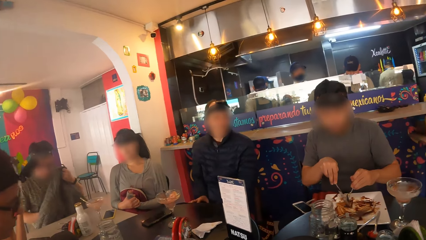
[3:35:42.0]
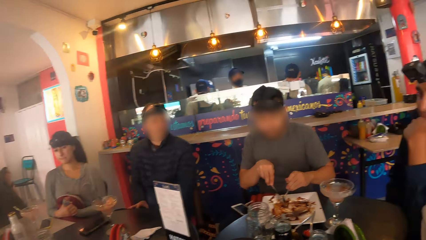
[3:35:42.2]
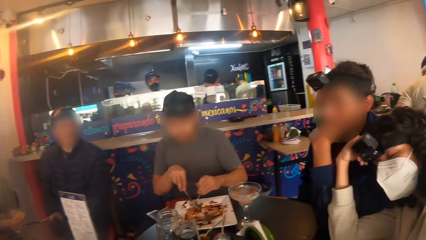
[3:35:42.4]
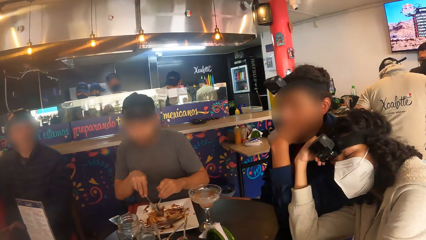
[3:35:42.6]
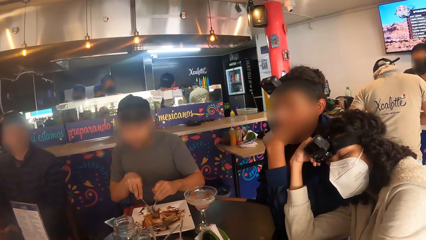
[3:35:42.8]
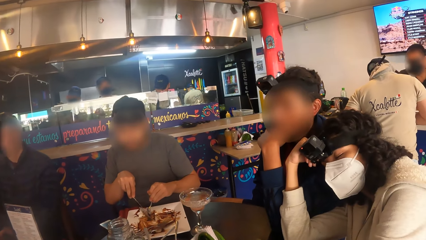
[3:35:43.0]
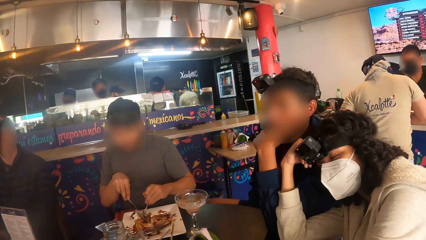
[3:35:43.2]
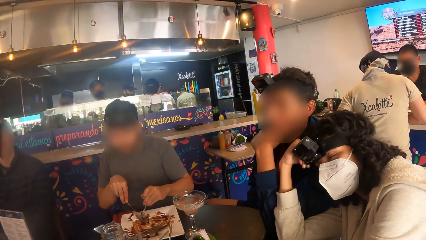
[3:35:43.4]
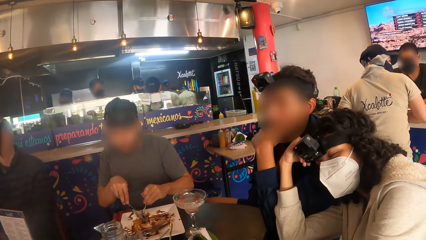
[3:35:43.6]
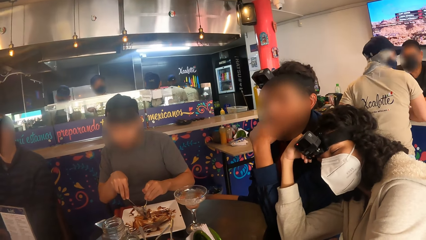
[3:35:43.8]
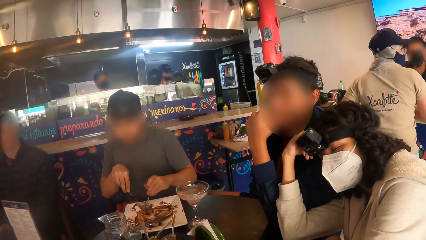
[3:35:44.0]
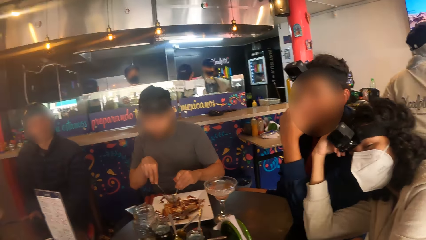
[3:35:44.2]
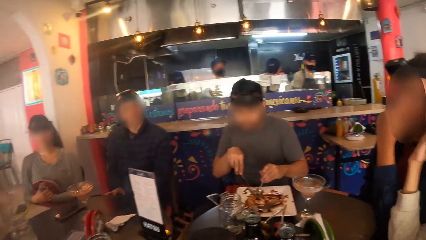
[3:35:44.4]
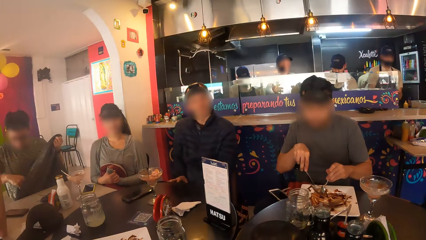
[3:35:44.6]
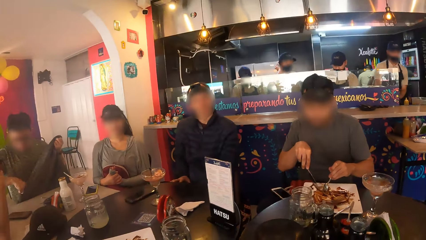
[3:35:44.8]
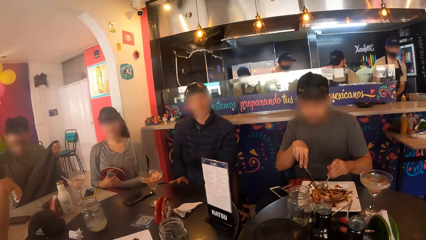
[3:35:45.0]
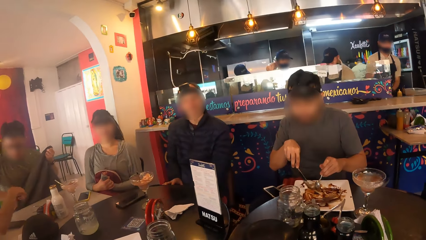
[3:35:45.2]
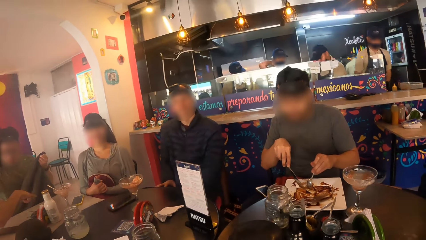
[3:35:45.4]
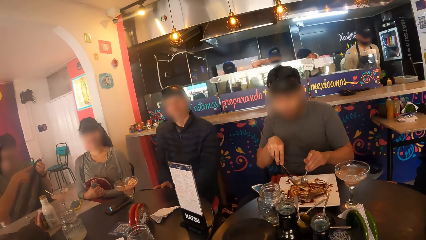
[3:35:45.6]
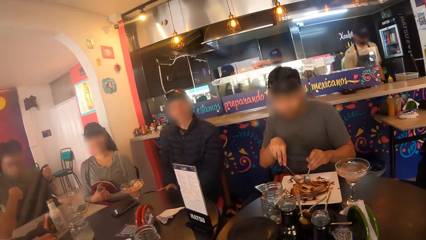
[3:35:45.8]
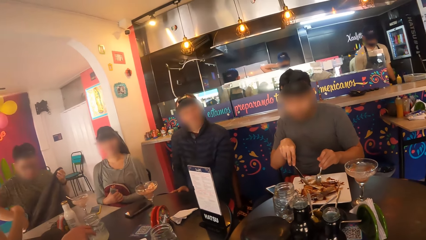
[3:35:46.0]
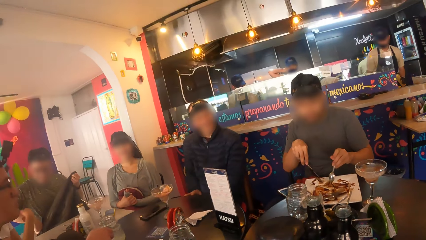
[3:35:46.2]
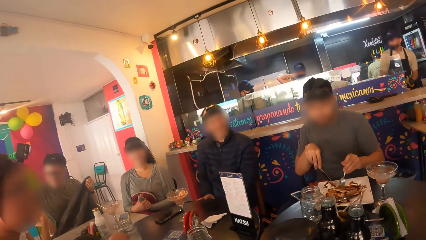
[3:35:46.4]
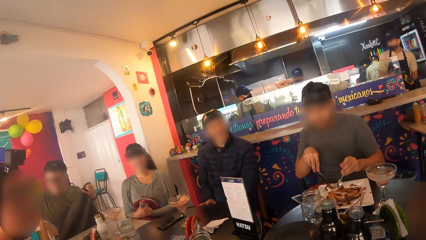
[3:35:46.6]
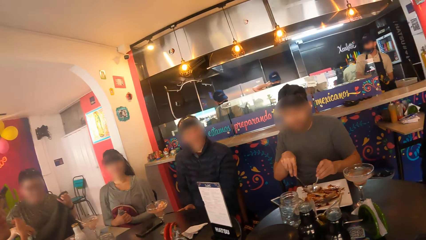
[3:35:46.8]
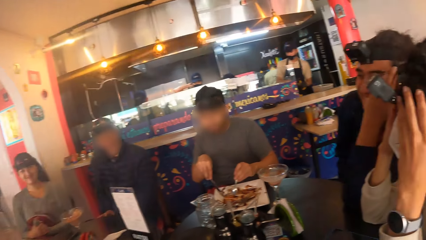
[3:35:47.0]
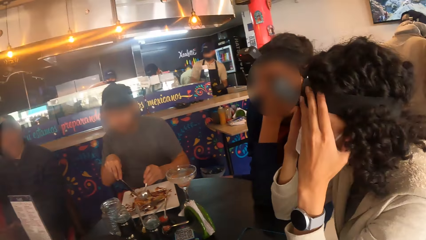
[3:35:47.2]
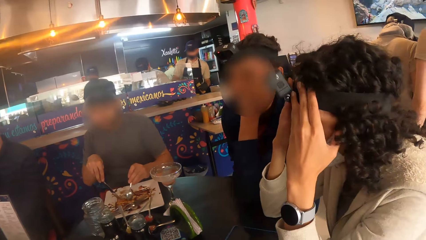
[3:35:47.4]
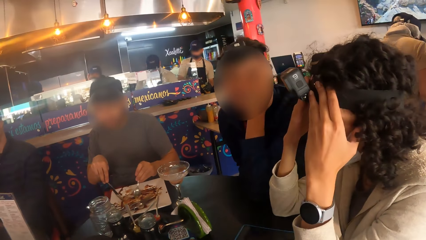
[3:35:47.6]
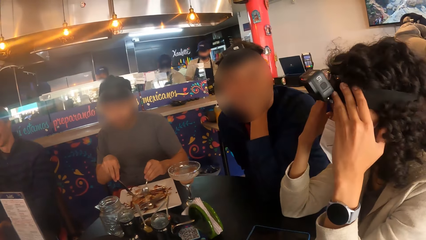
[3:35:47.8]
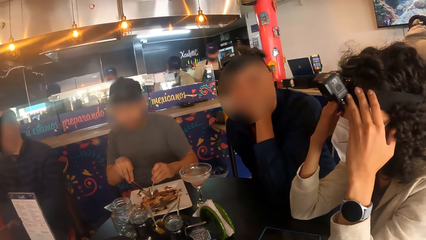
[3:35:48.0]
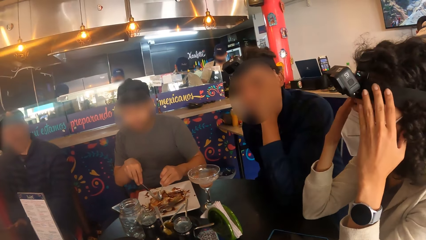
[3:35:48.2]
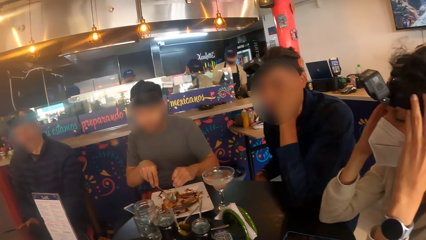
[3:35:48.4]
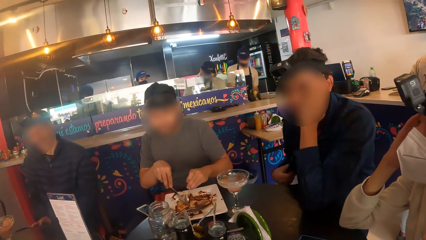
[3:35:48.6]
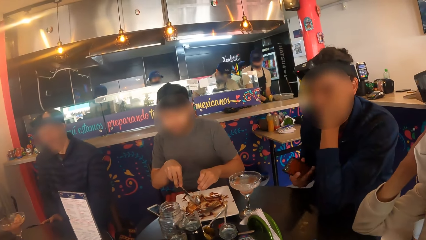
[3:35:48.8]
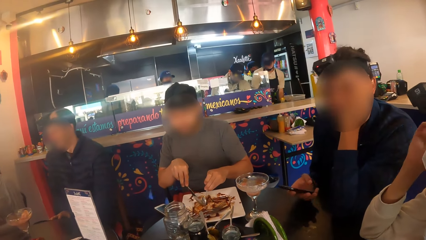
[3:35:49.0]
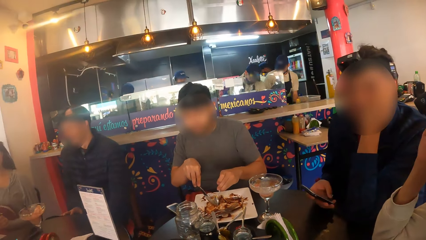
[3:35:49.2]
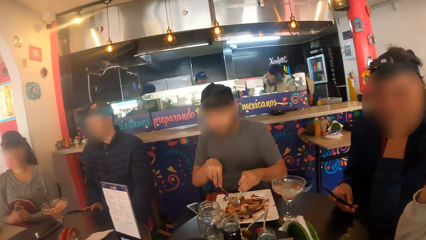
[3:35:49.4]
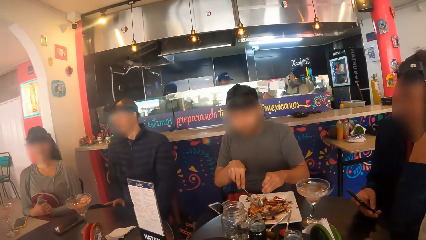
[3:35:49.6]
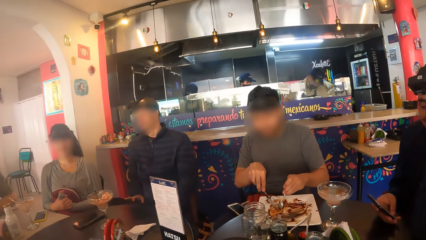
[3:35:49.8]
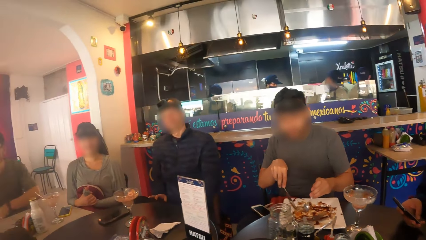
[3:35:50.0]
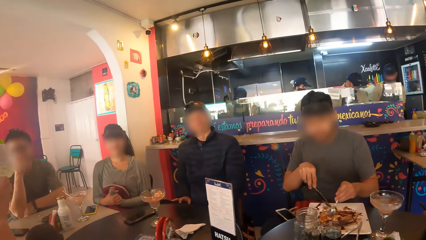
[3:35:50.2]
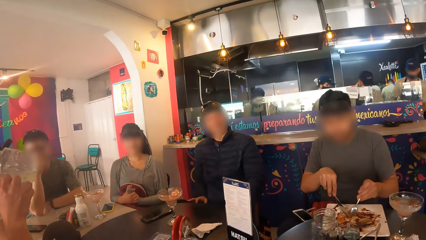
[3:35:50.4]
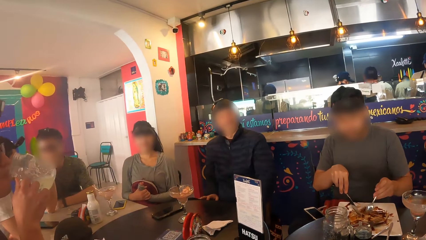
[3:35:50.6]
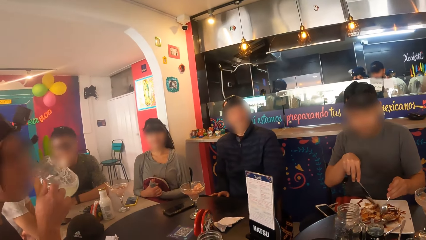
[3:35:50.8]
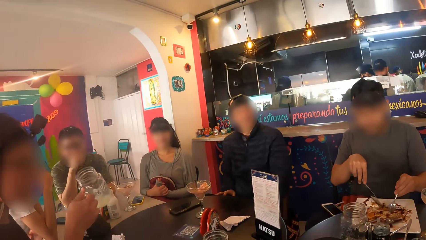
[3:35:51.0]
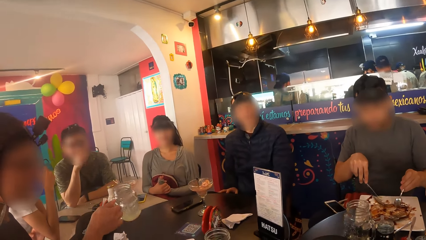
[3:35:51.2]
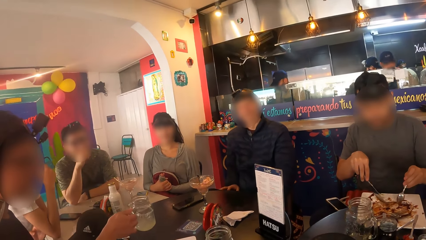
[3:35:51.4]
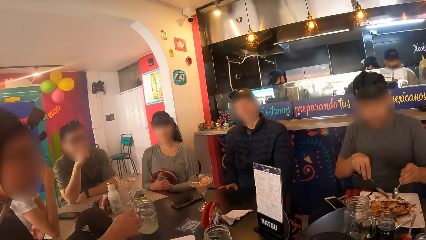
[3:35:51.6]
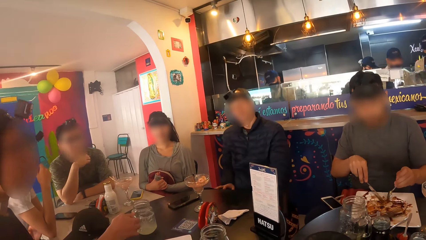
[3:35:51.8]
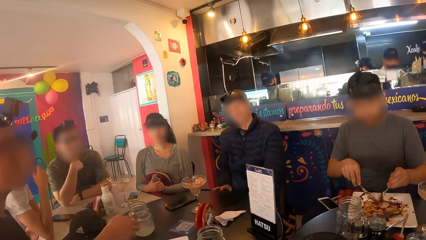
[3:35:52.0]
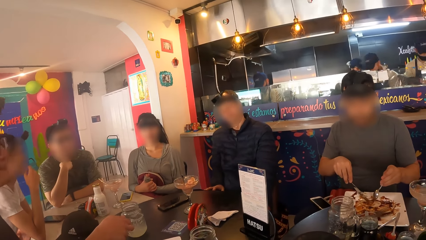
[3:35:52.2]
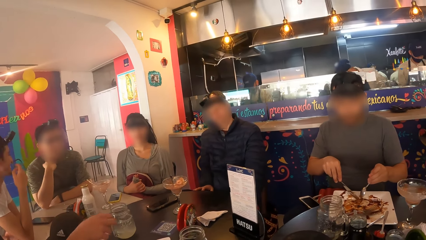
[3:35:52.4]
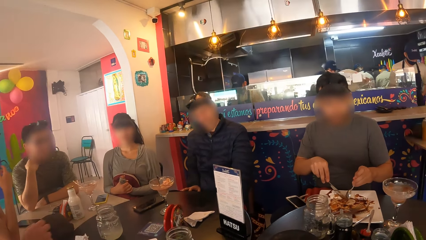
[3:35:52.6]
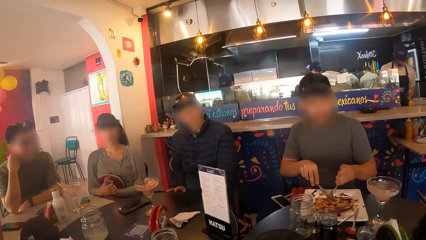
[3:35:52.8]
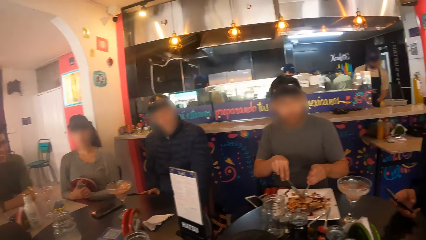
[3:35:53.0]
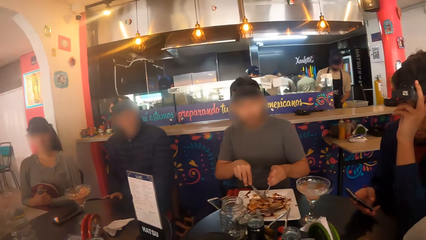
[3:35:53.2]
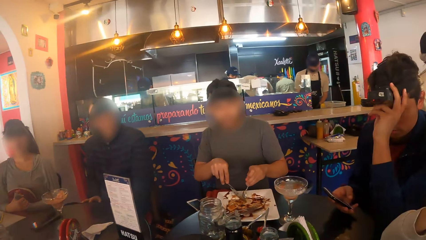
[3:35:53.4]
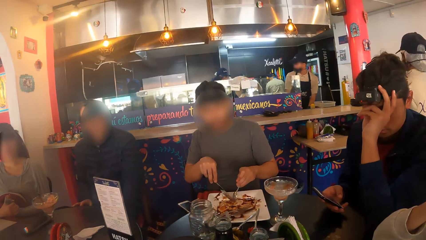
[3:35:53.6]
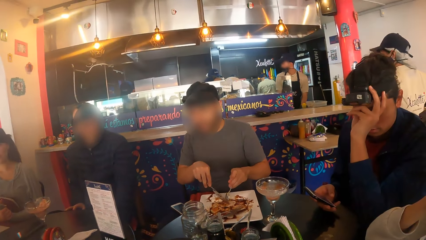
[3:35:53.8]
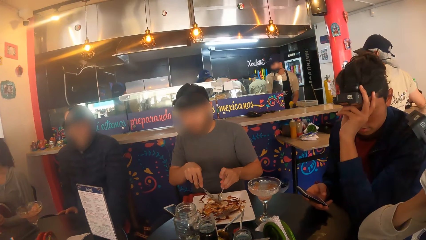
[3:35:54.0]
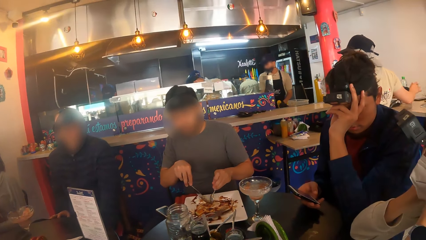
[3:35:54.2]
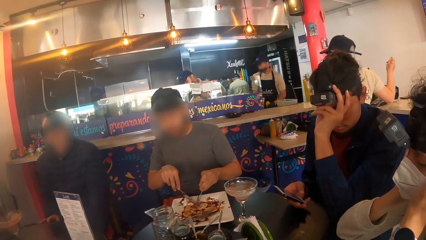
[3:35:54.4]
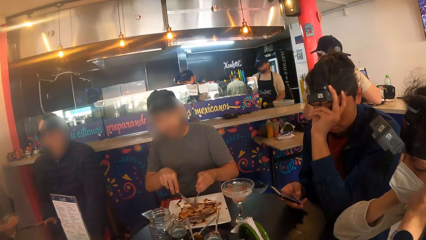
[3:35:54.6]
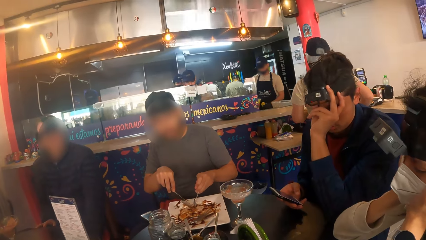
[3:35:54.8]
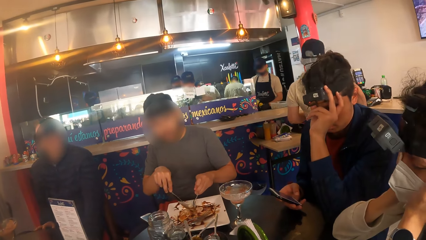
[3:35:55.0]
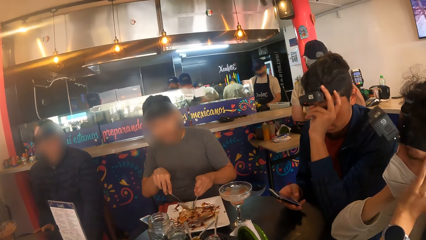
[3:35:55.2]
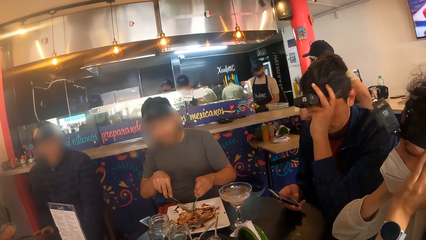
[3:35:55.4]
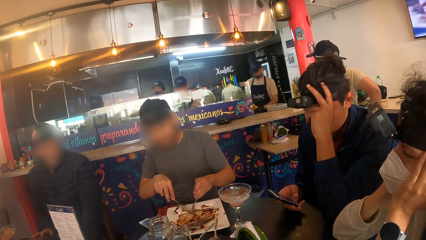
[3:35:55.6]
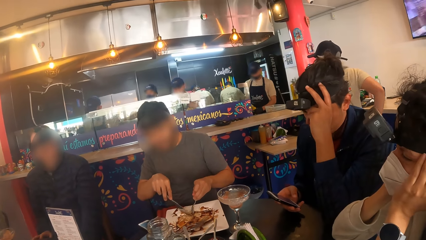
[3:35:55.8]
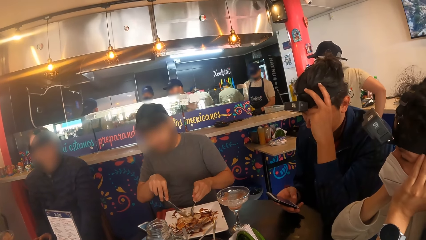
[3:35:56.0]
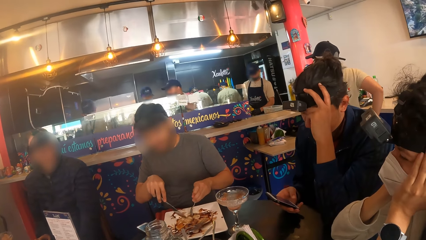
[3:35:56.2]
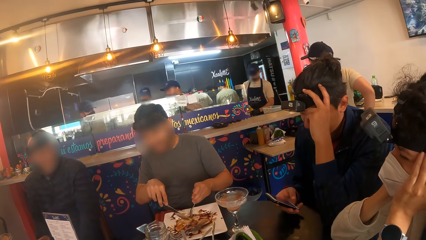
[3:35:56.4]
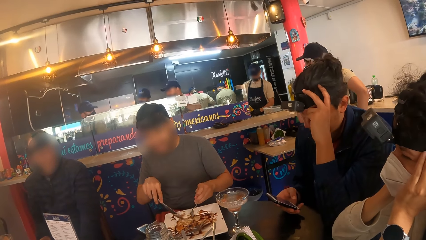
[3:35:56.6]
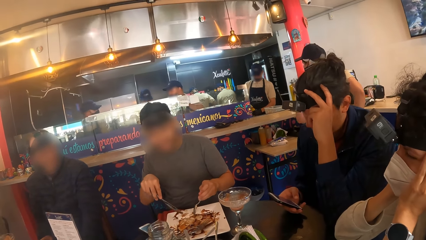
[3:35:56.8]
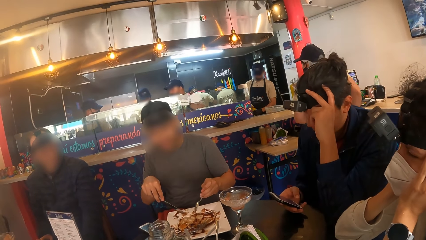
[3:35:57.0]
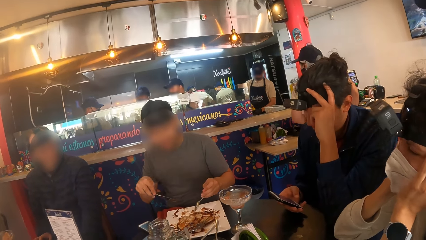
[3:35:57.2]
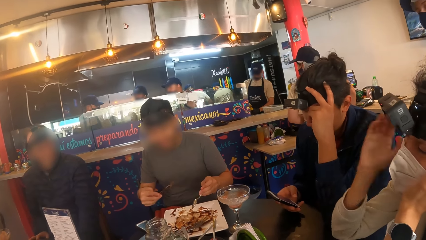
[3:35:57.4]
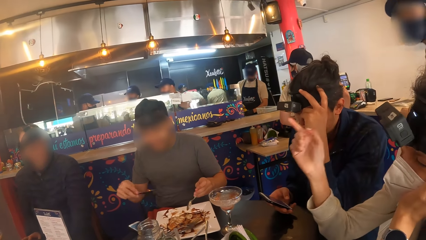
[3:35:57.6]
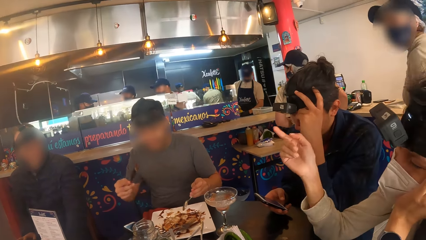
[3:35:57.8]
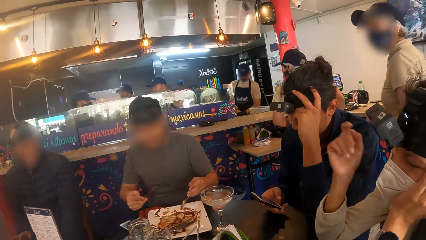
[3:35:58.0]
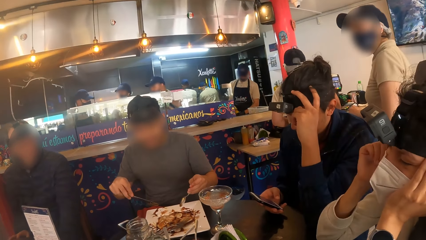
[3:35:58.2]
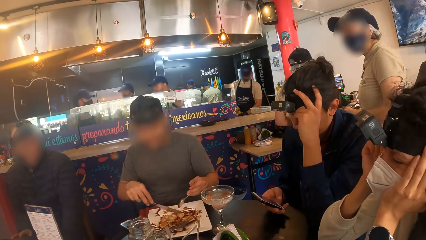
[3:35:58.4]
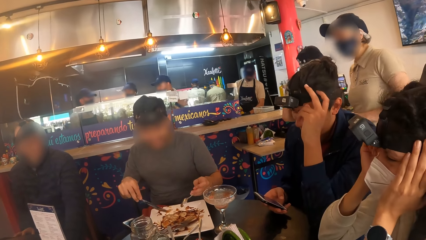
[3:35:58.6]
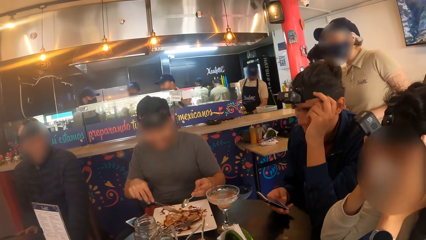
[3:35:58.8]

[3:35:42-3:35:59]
A man fiddles with the jacket in his hands. Another man brings out a phone in his right hand. Another man drops the cup on the table with his right hand.
